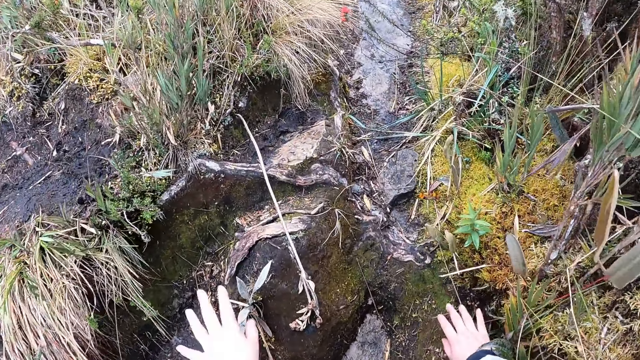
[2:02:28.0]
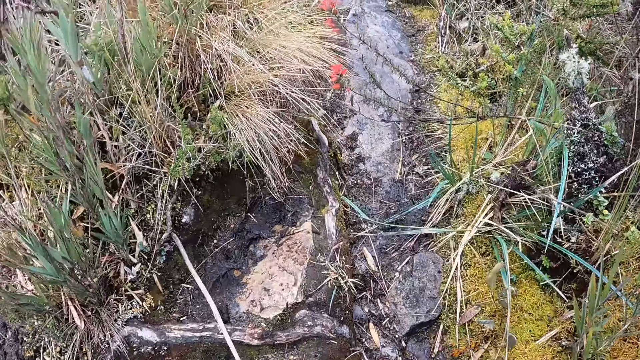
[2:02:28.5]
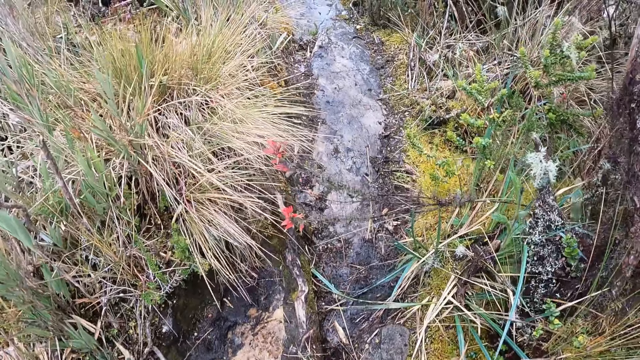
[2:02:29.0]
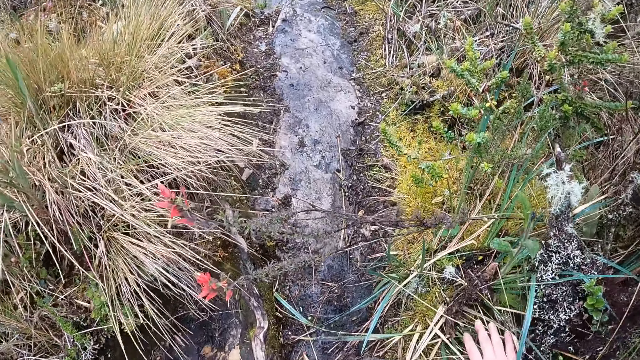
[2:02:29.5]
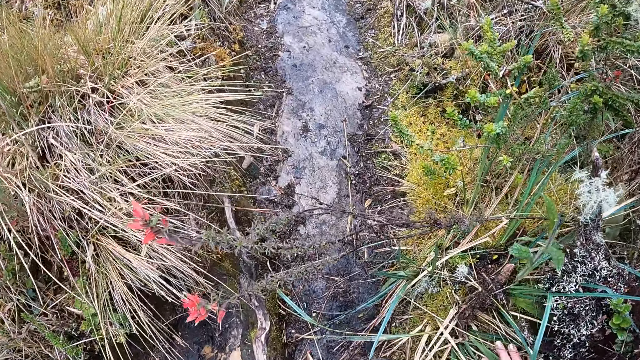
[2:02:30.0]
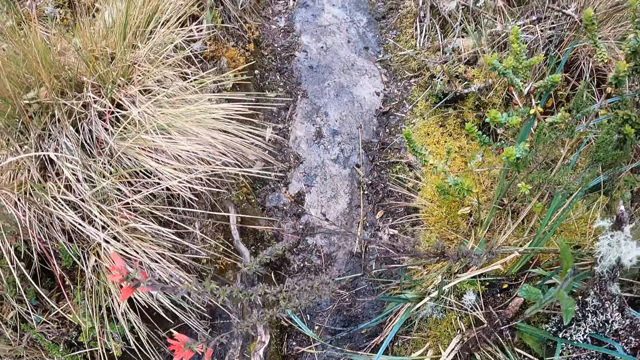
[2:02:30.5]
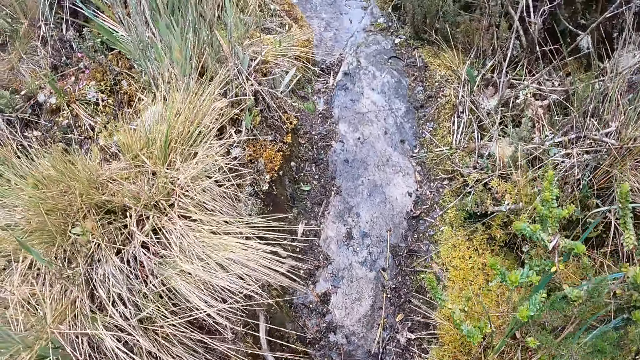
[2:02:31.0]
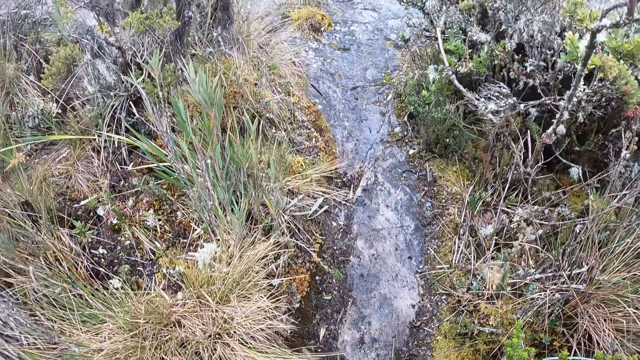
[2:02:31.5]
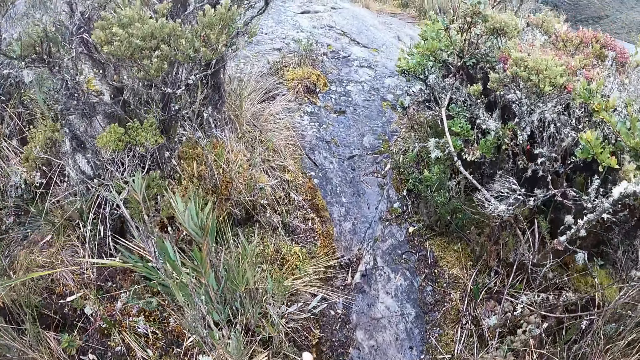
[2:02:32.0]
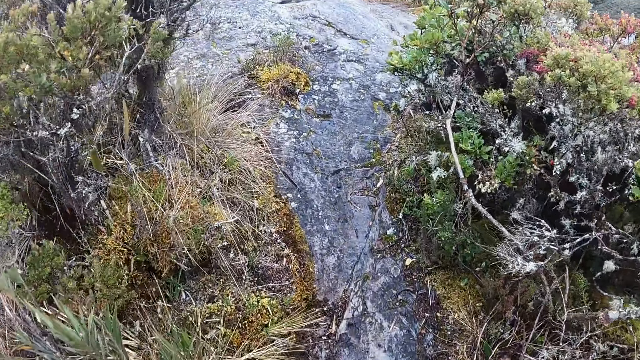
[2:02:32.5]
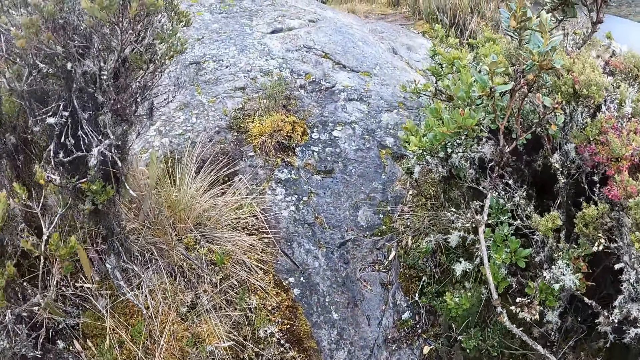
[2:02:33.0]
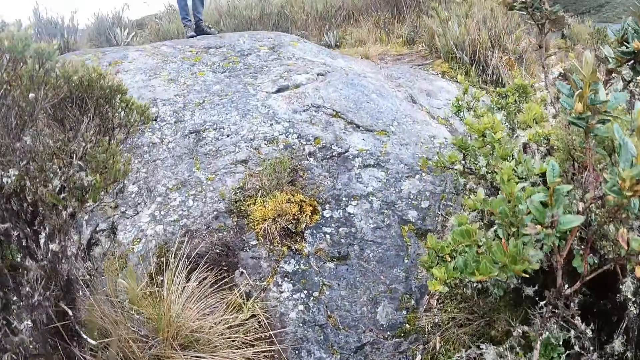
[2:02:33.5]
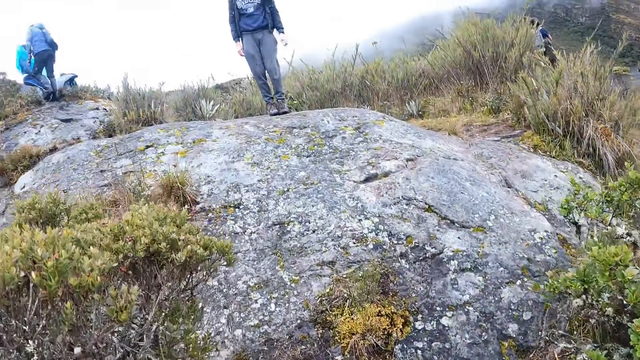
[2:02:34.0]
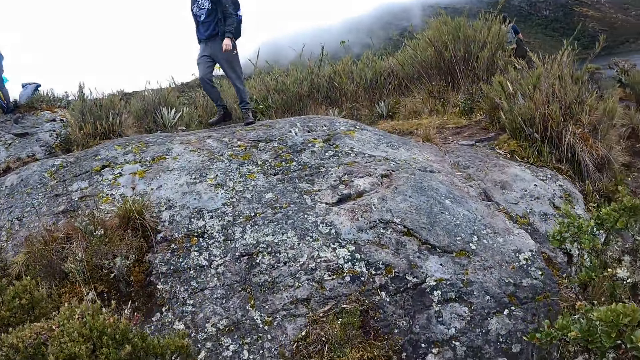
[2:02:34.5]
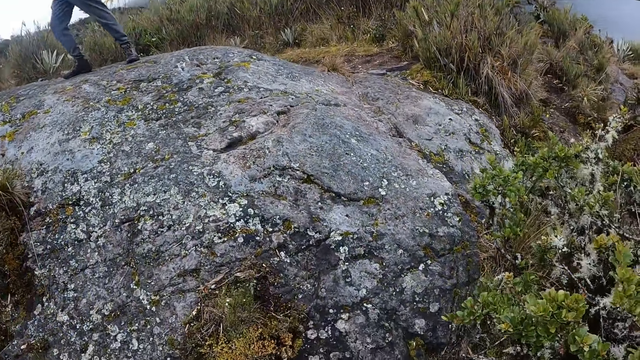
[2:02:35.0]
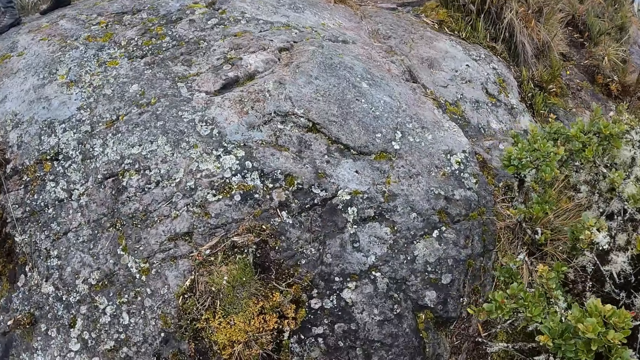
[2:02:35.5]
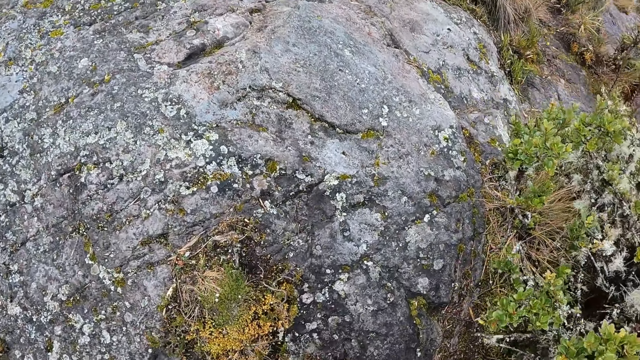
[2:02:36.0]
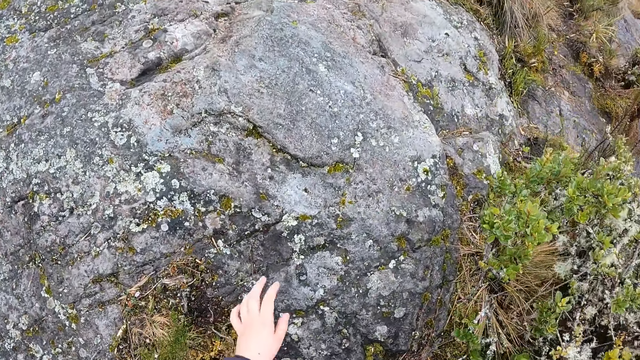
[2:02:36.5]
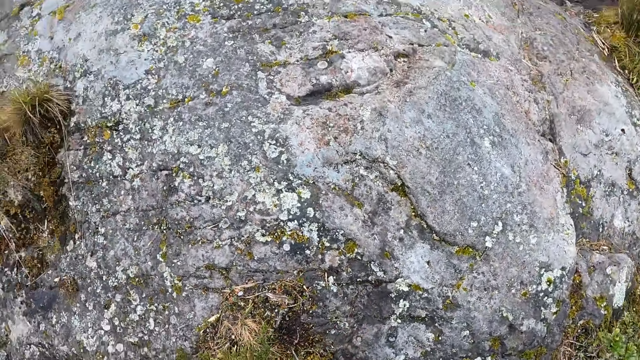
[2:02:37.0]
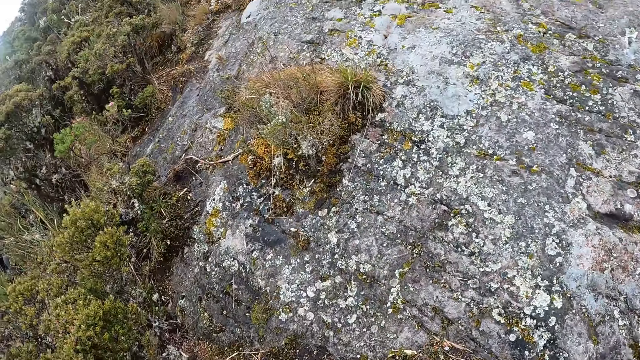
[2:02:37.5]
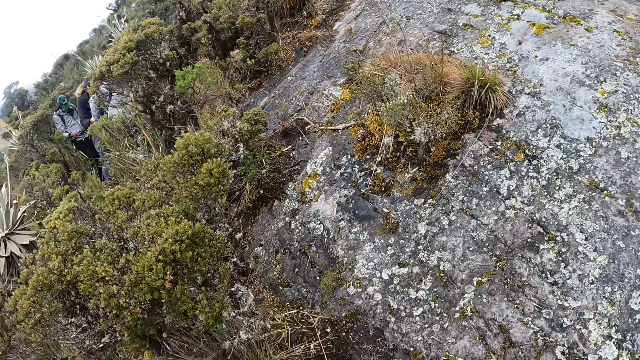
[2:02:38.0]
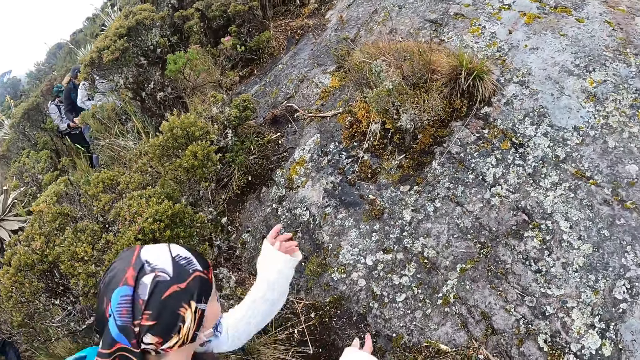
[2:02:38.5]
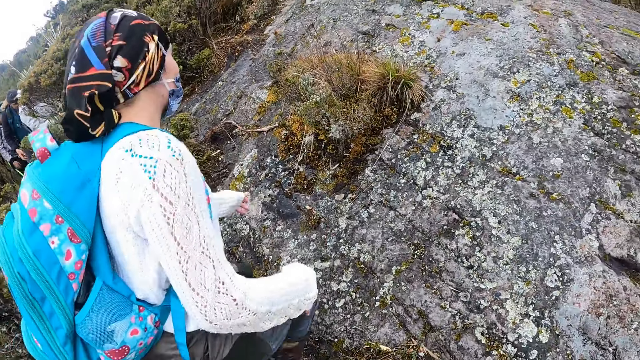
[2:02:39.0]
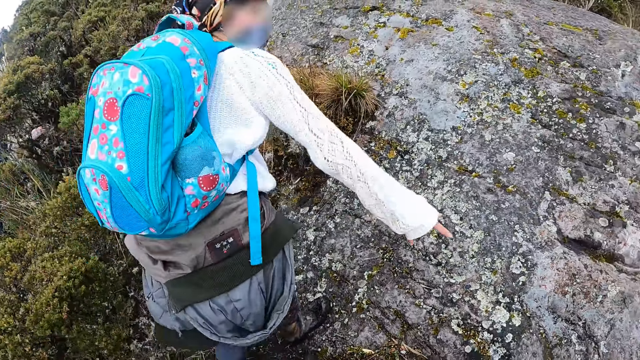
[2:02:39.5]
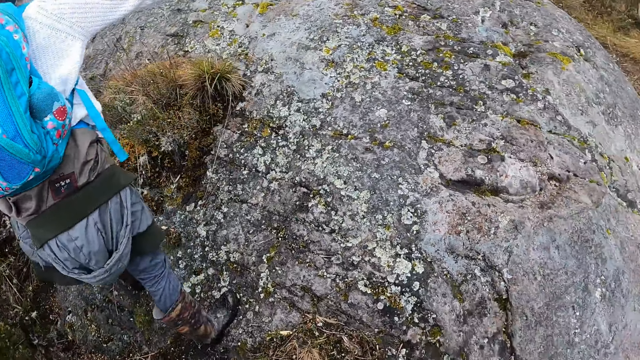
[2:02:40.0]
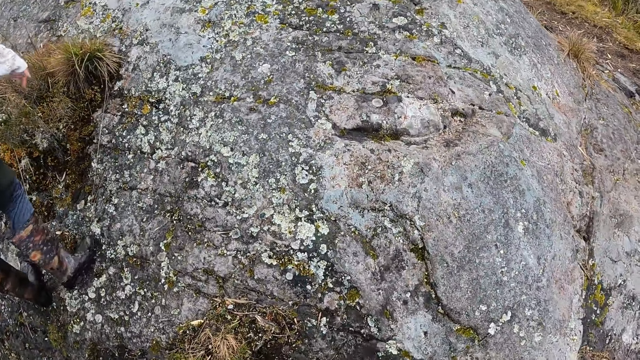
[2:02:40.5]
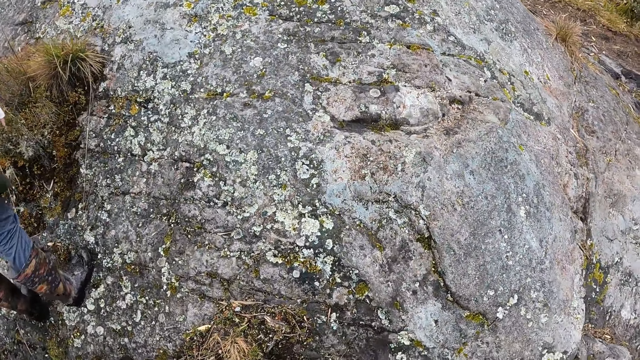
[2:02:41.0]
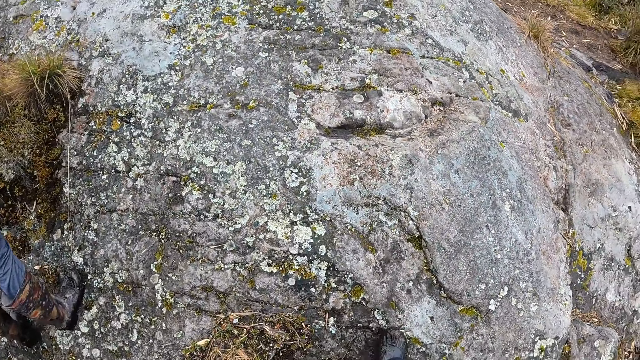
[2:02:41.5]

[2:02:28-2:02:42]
The group of people climb the rock.

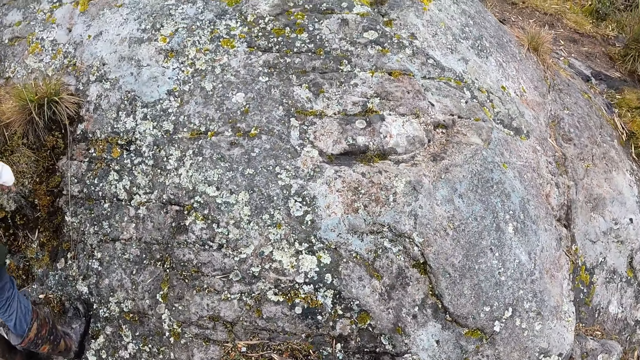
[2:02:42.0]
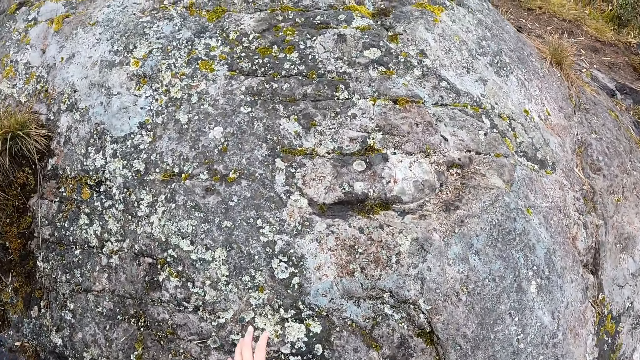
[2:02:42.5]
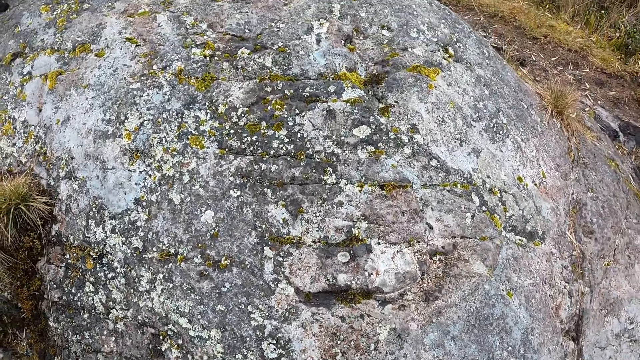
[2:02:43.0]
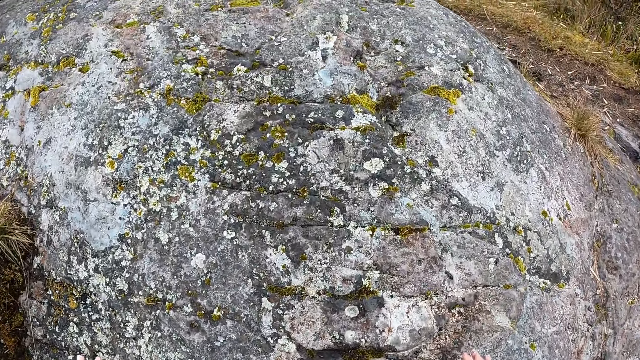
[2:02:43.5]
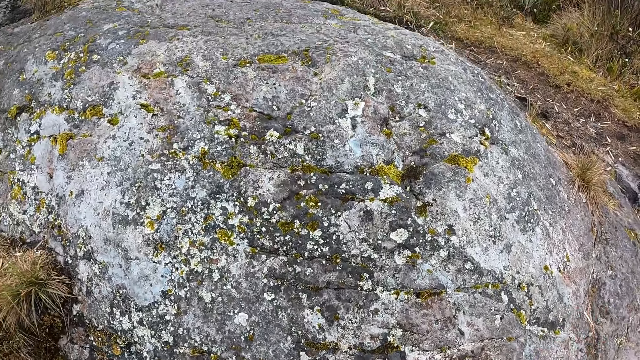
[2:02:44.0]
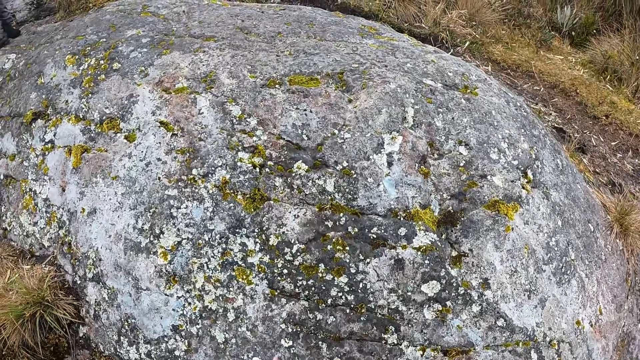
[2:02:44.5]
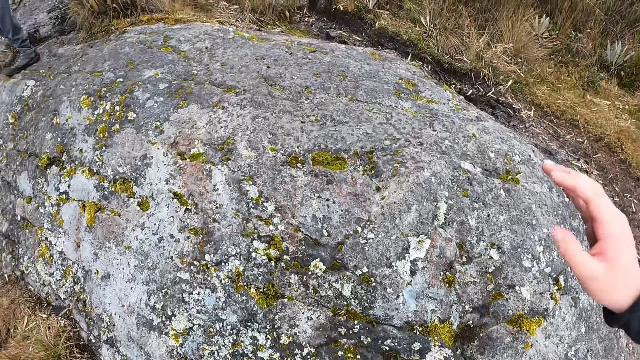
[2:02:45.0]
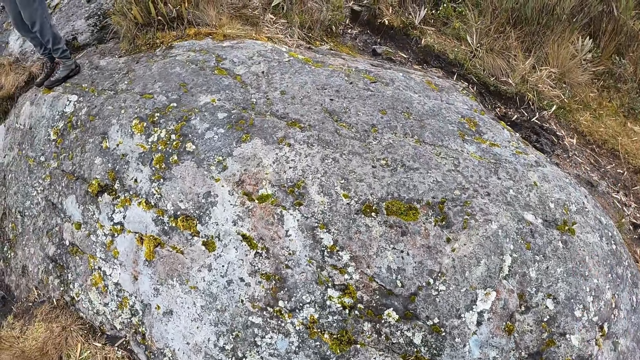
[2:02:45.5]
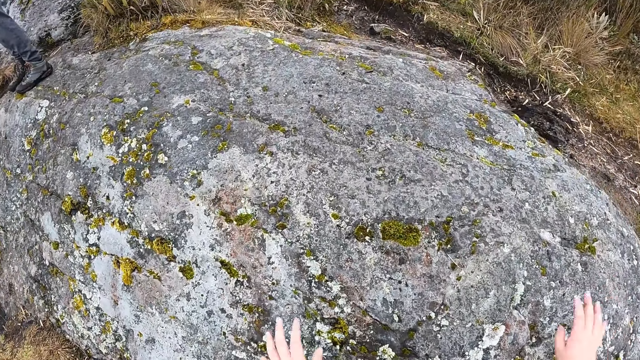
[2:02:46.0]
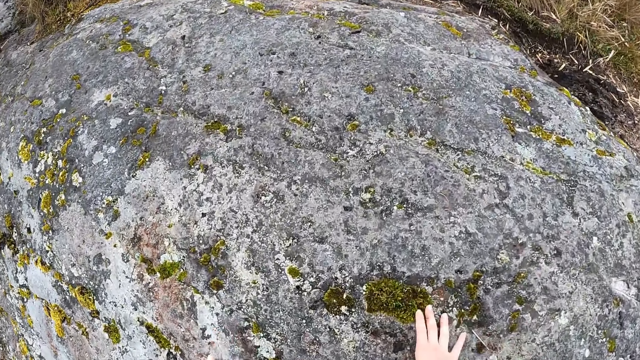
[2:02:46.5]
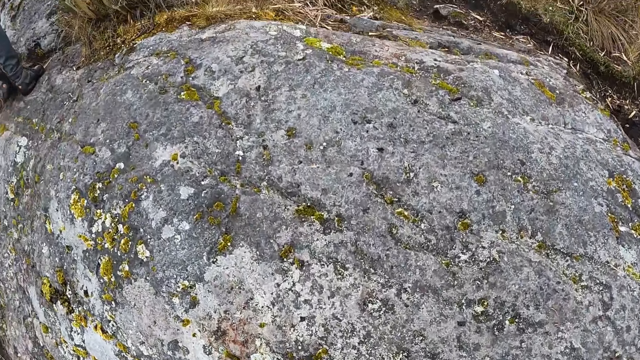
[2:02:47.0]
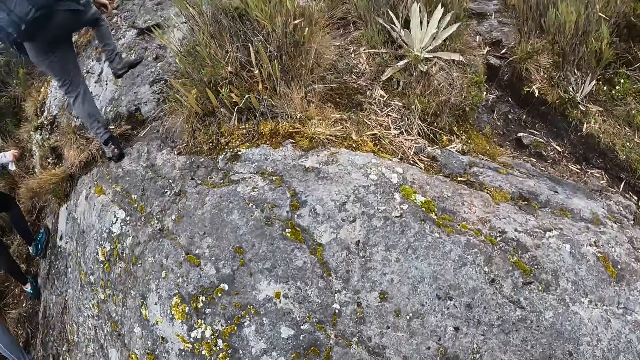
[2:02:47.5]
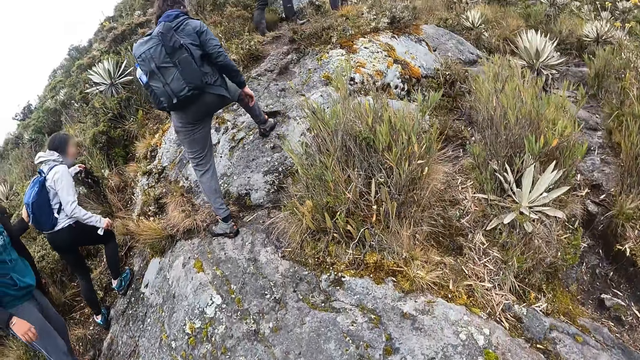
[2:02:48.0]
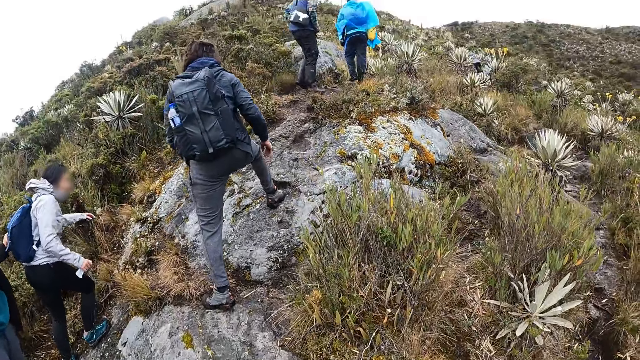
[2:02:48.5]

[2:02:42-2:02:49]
The camera wearer climbs on the stone.
